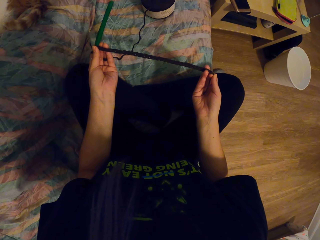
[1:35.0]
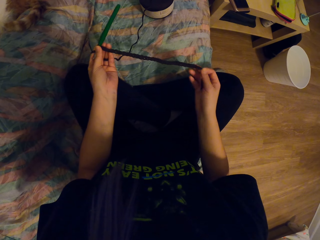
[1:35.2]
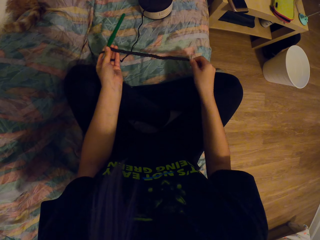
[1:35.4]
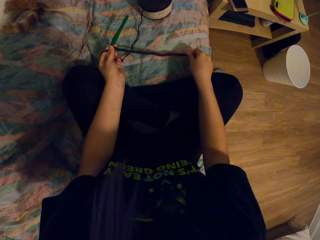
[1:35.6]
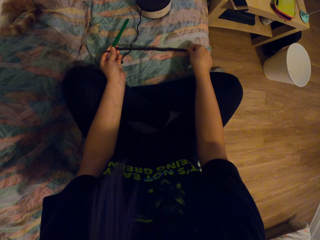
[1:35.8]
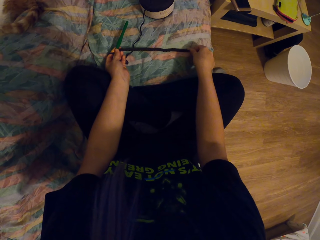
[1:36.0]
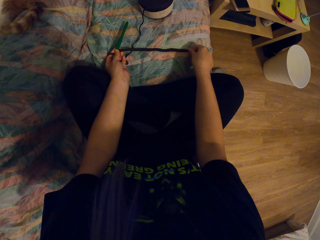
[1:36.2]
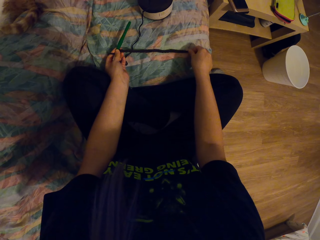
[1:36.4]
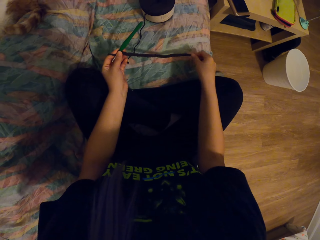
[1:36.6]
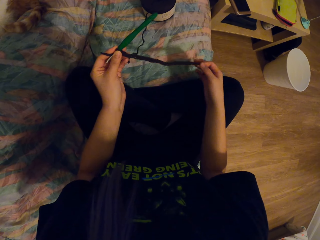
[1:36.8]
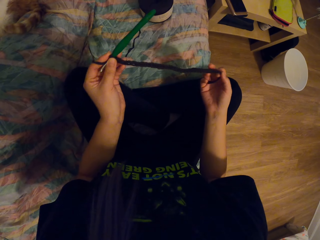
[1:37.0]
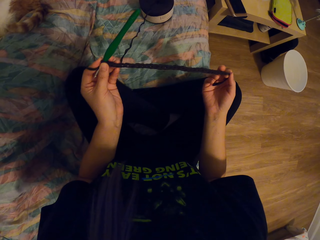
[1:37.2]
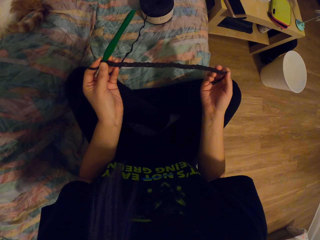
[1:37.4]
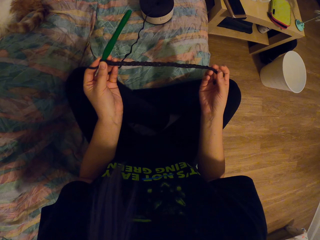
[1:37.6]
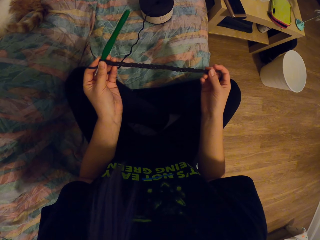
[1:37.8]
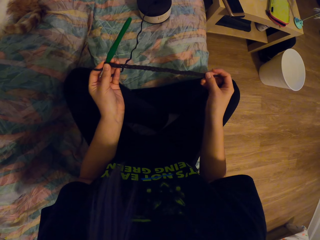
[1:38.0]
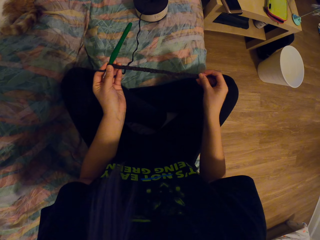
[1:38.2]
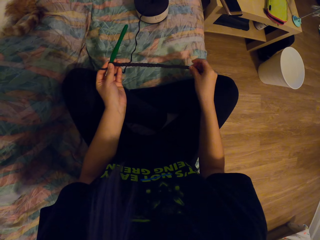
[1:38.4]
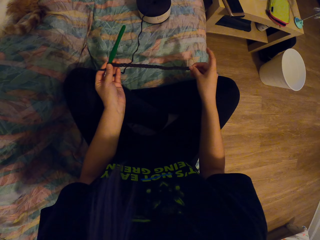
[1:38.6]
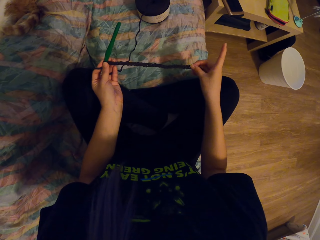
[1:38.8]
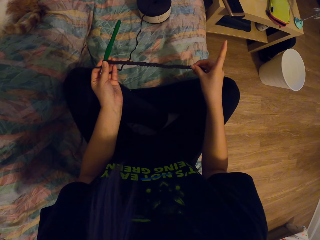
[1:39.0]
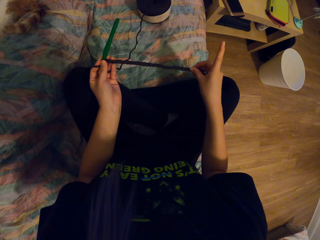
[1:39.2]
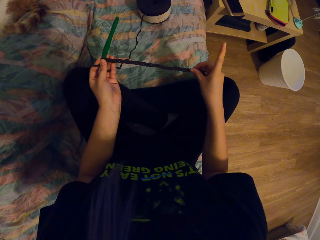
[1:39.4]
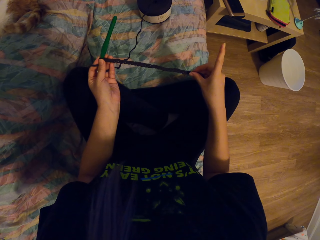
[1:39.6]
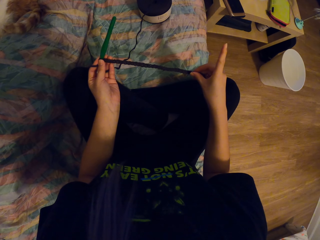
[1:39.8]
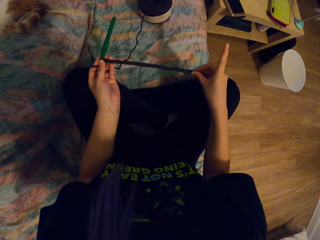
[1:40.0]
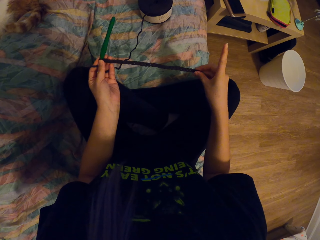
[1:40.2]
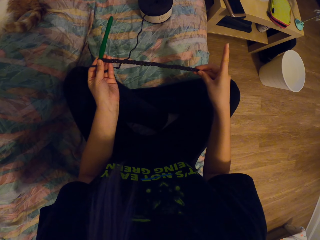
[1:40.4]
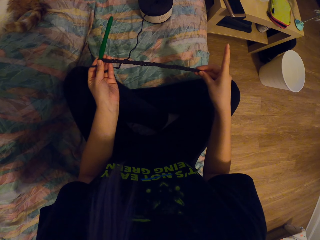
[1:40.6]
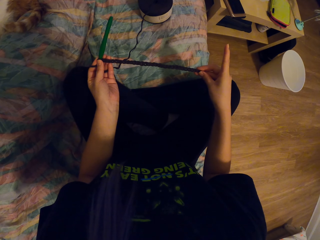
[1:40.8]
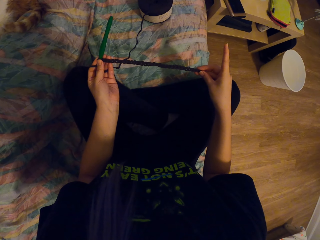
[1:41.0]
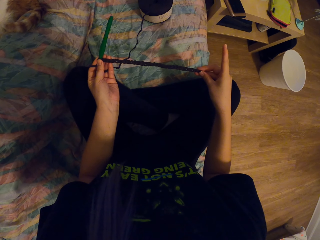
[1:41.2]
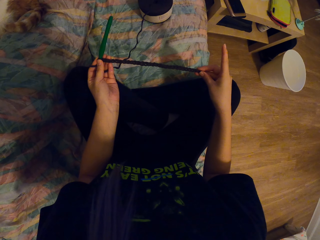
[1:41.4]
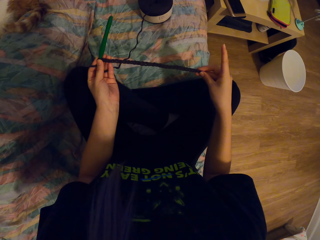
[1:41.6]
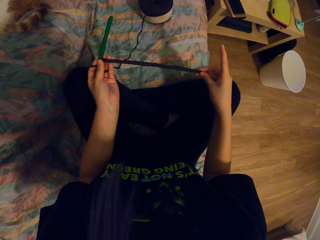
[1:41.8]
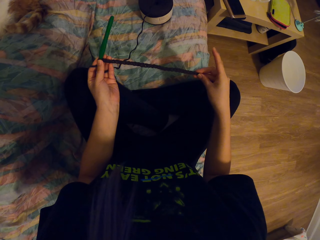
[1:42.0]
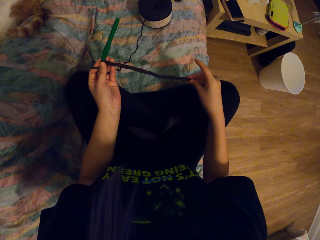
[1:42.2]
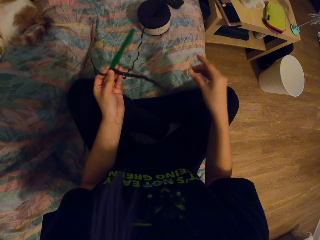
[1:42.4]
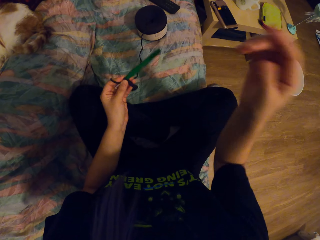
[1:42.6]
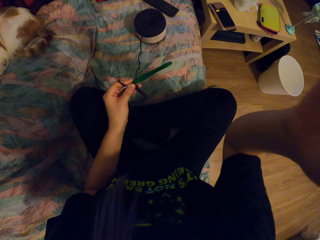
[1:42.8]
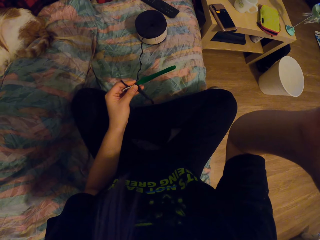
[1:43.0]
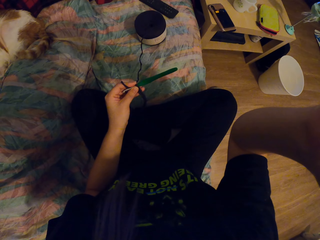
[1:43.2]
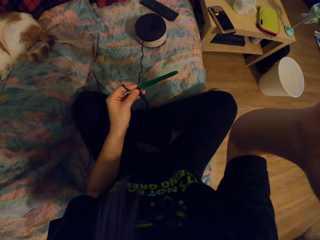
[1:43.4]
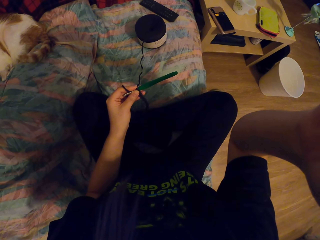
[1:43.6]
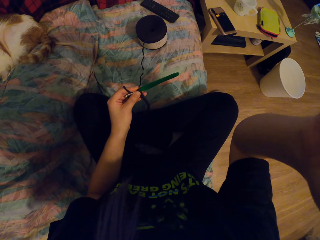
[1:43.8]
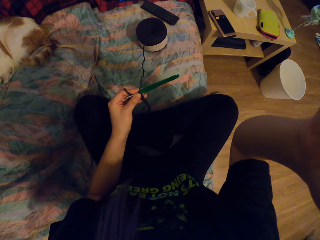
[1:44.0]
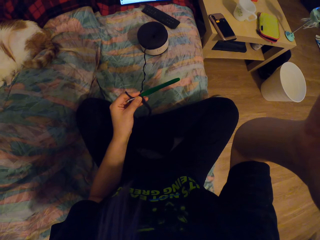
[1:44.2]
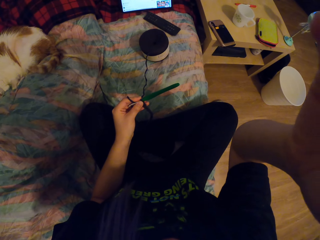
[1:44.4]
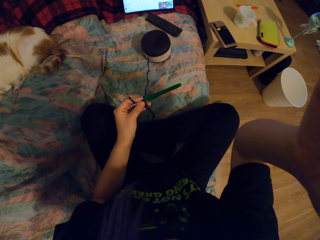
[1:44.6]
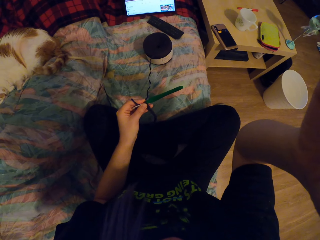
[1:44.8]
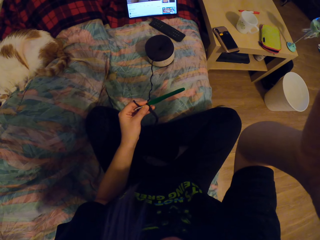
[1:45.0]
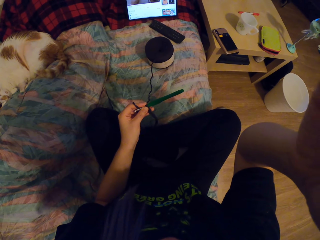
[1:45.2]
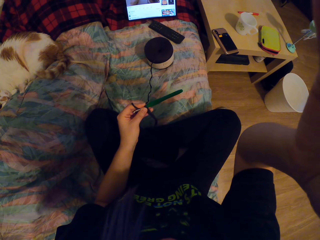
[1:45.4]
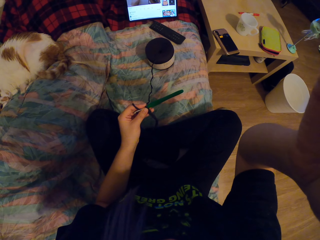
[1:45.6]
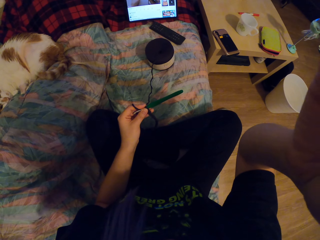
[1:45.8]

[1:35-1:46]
The camera wearer places the sewn thread on the bed. They lift their hand. They adjust the camera.
